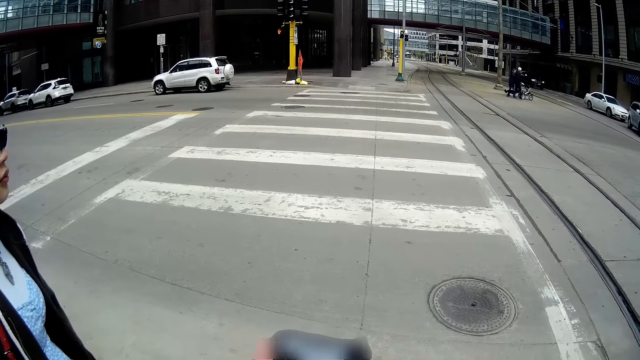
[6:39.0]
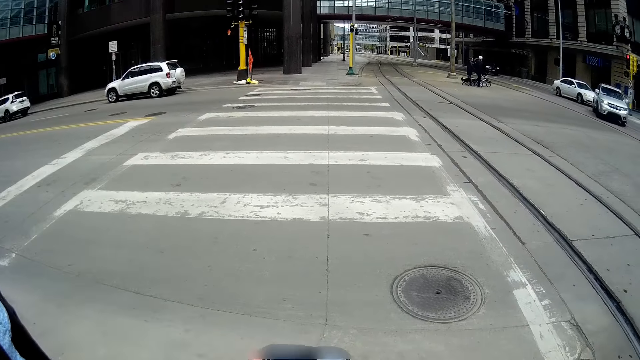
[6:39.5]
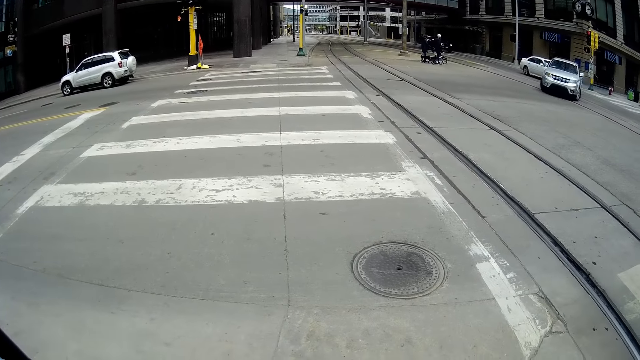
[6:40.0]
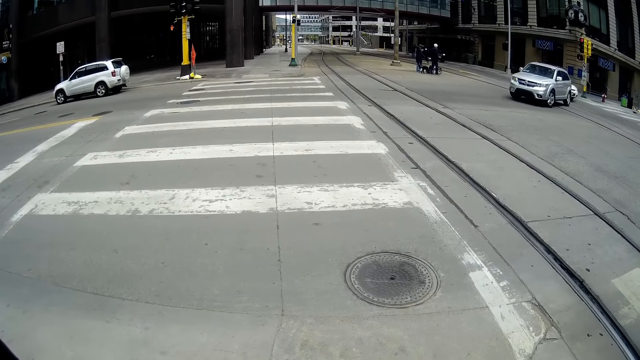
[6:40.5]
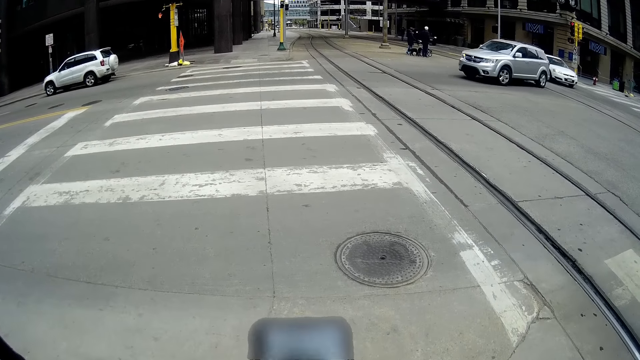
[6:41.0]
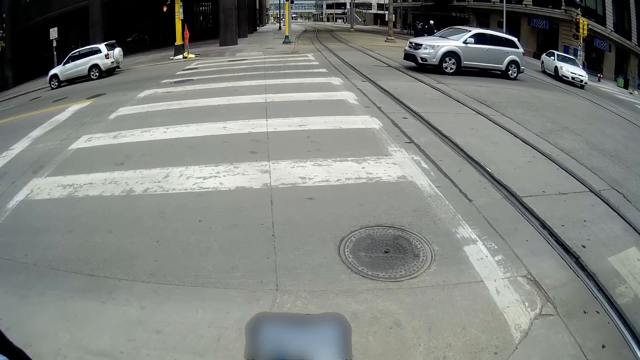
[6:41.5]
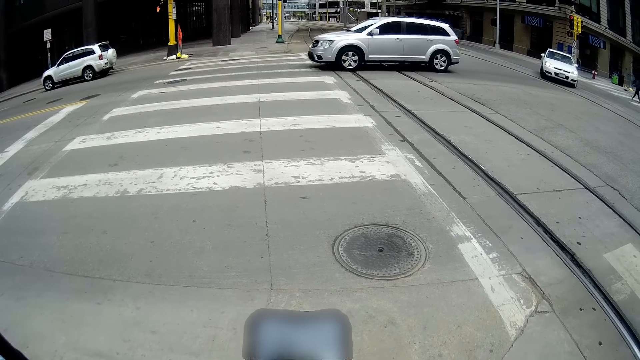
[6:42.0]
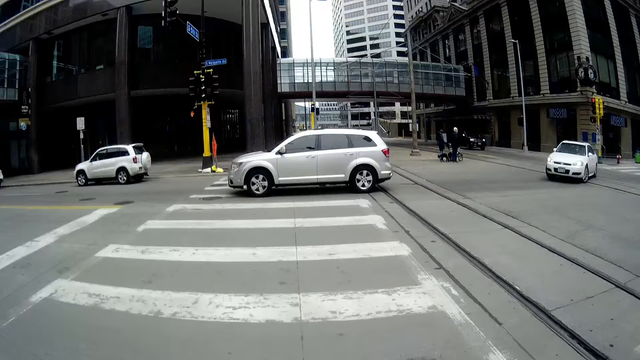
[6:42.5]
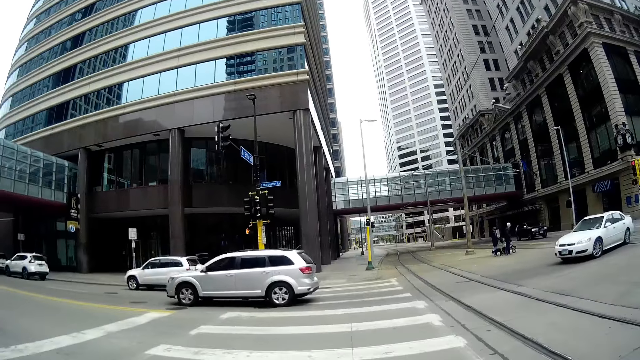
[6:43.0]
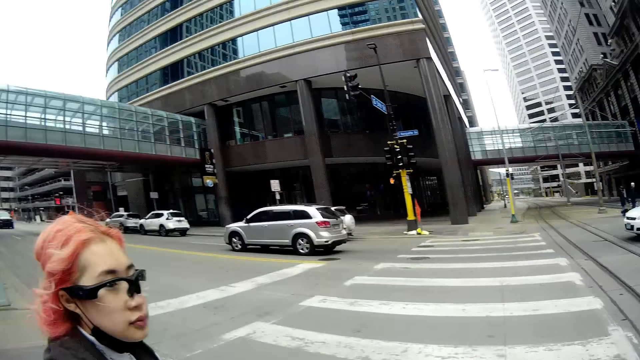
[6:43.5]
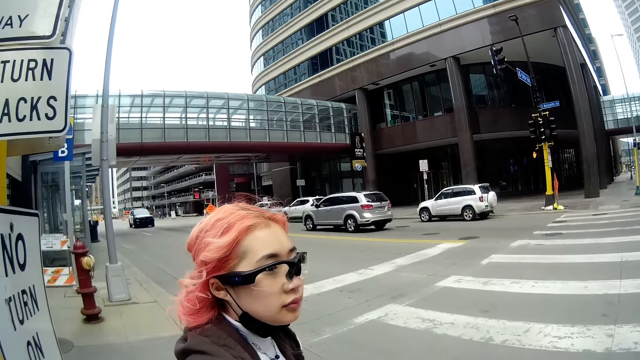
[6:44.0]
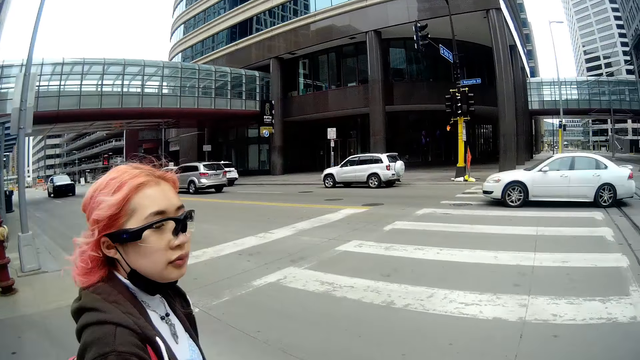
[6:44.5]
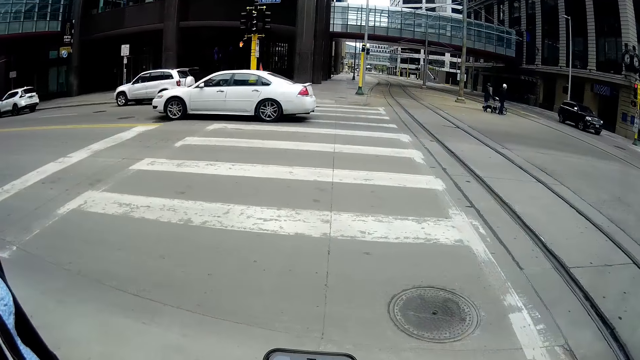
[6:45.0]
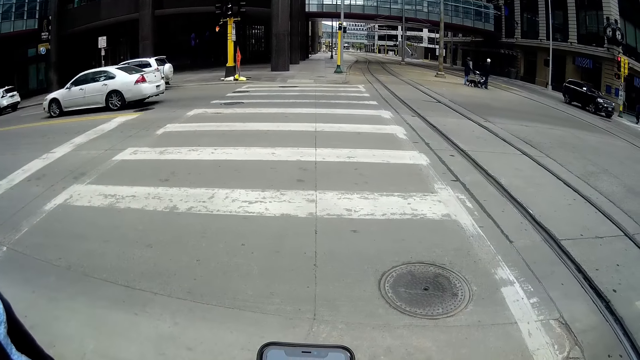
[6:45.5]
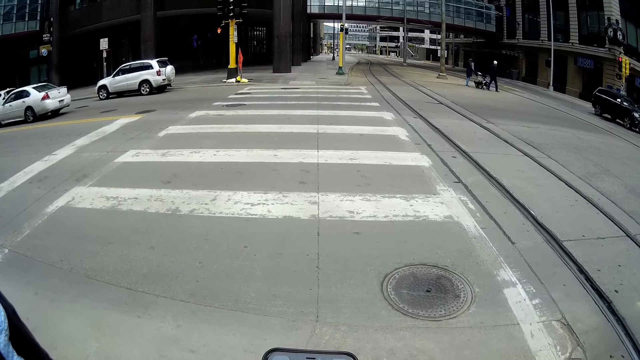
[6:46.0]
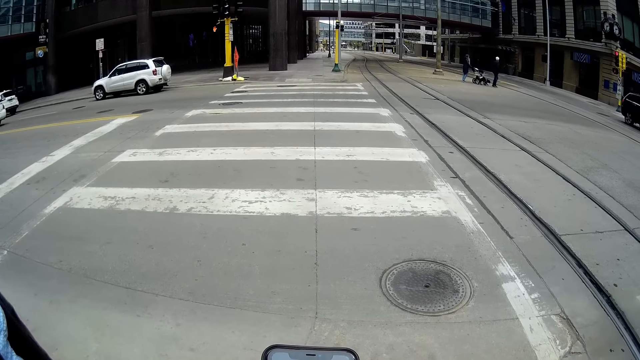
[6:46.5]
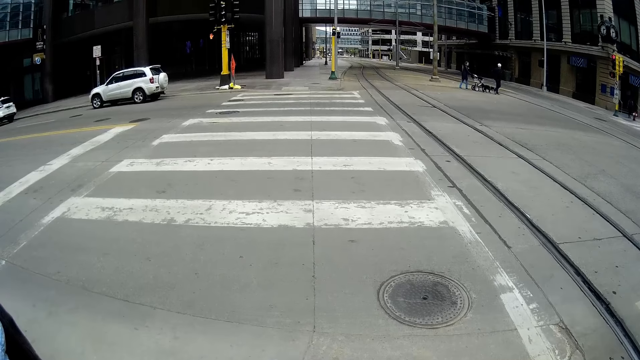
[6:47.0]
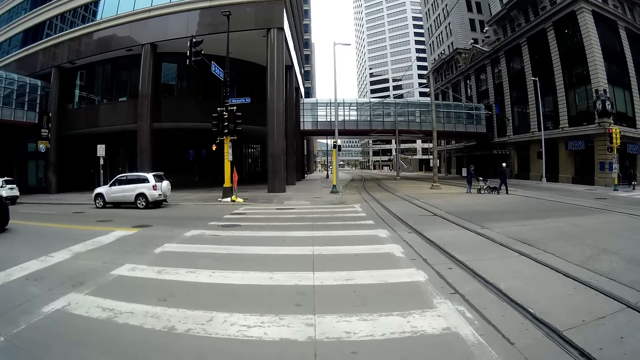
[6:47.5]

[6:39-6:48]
The camera wearer operates on the phone. An ash car drives past them. A white car drives past them.

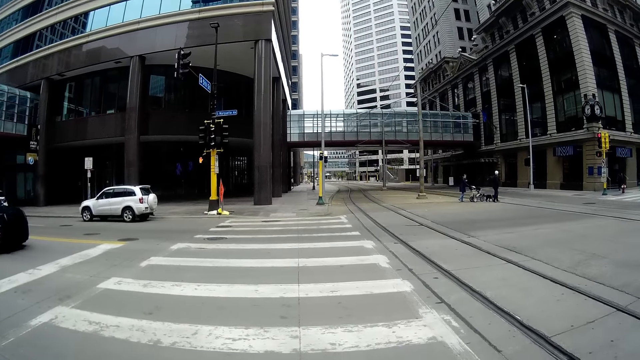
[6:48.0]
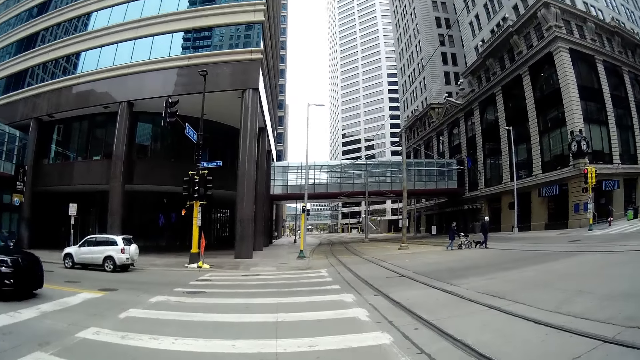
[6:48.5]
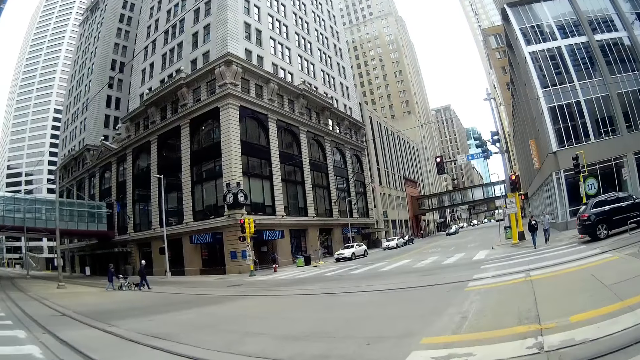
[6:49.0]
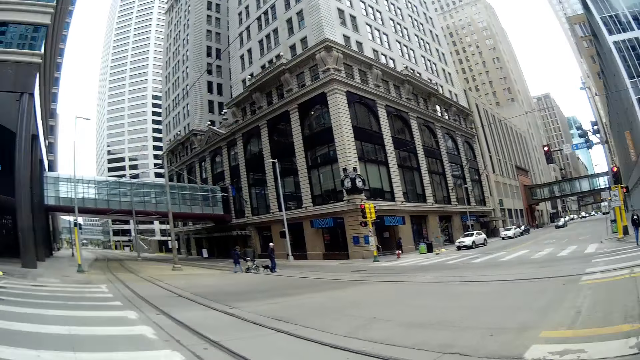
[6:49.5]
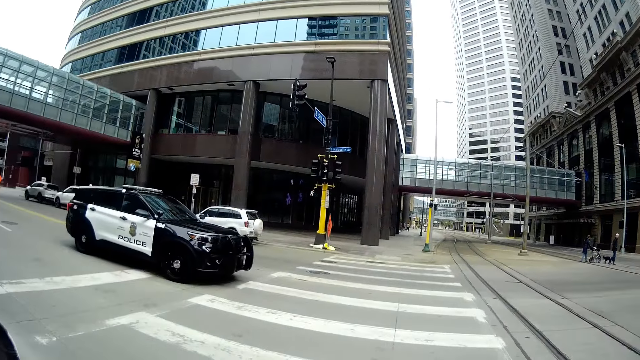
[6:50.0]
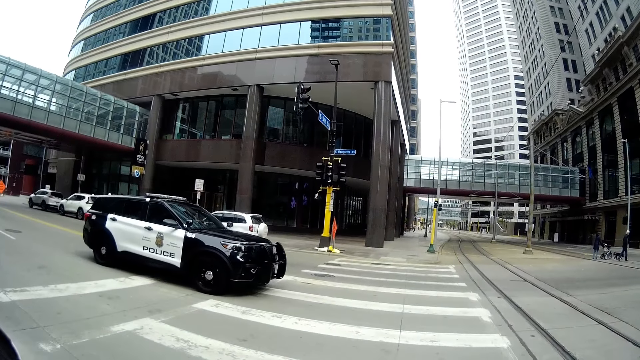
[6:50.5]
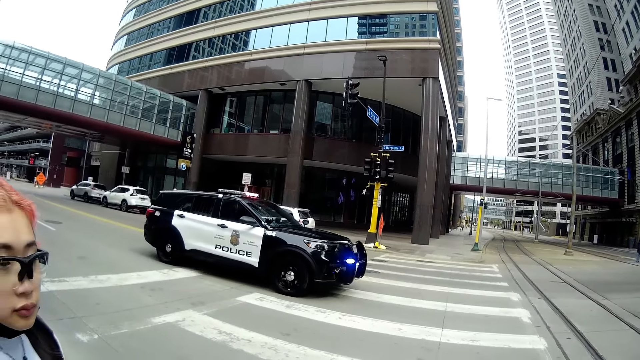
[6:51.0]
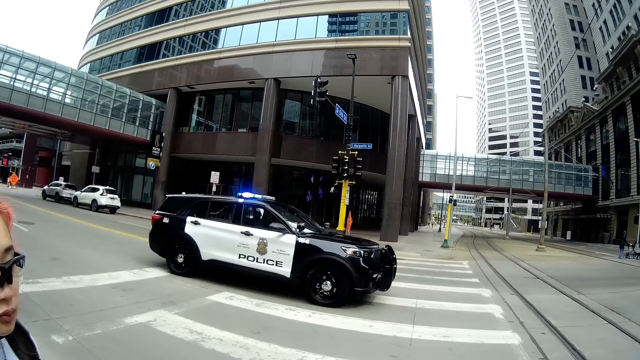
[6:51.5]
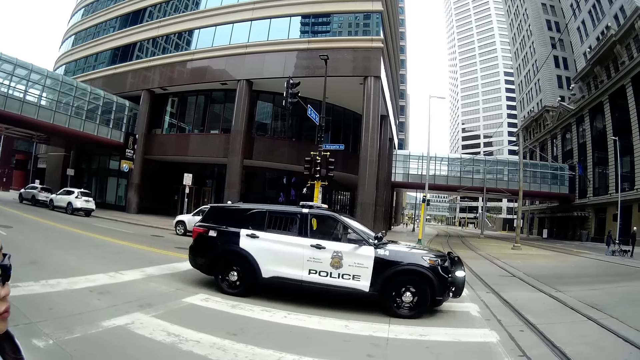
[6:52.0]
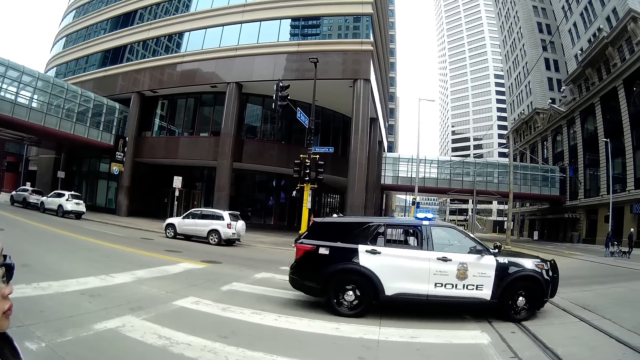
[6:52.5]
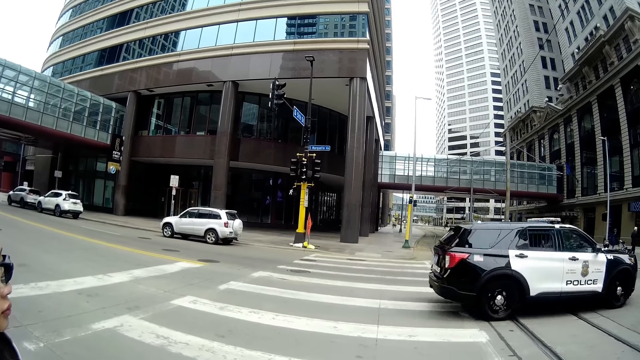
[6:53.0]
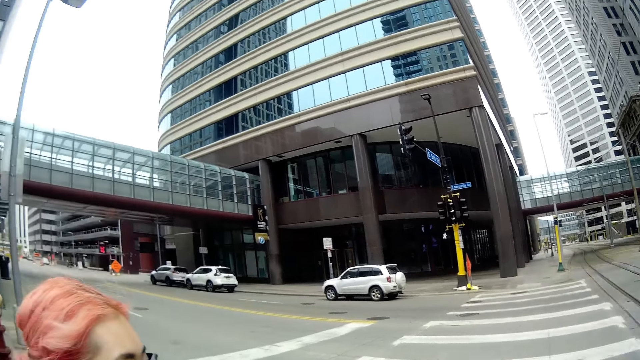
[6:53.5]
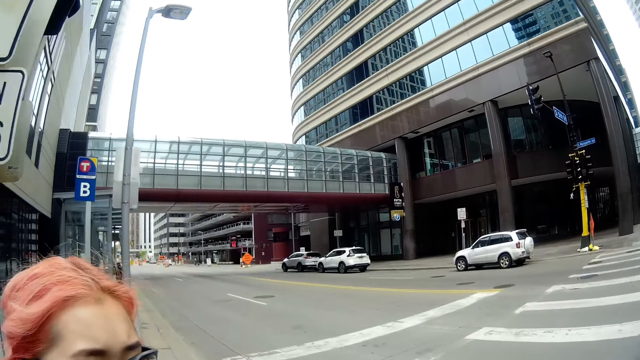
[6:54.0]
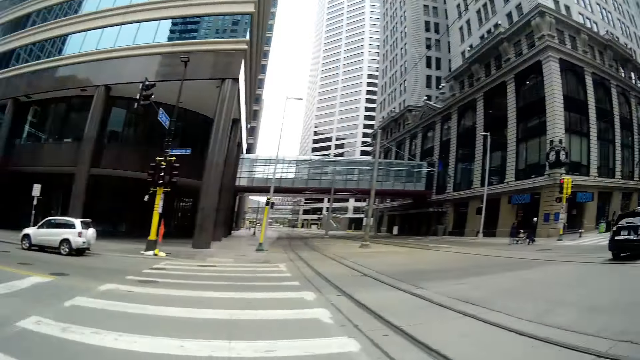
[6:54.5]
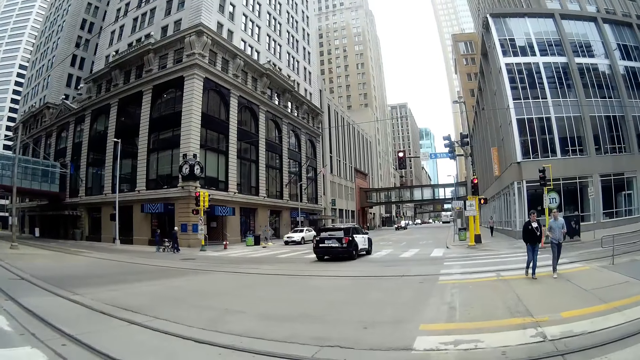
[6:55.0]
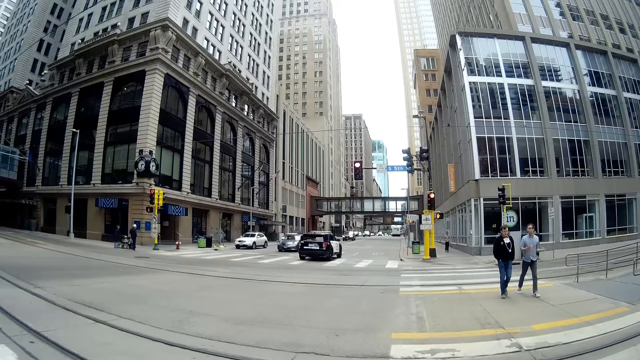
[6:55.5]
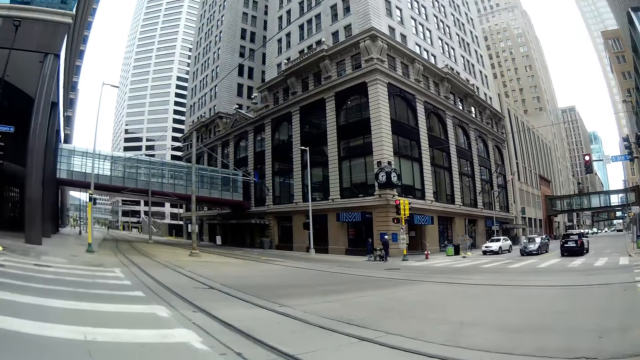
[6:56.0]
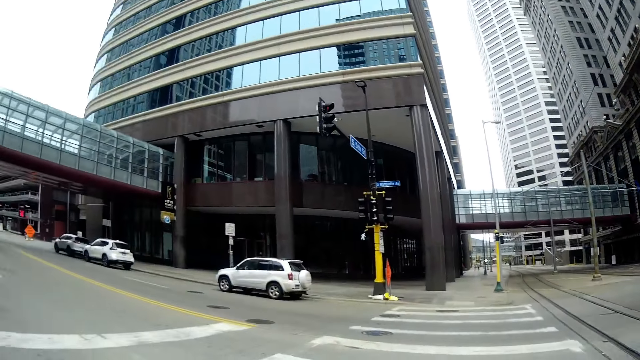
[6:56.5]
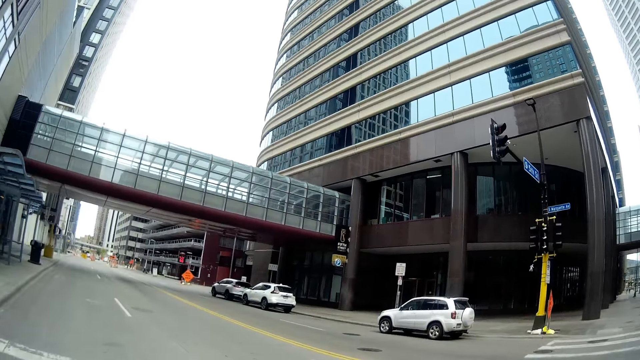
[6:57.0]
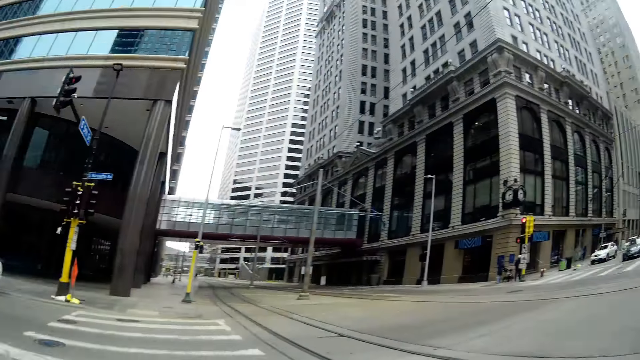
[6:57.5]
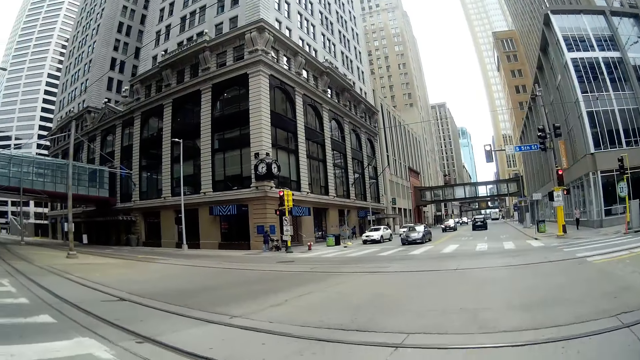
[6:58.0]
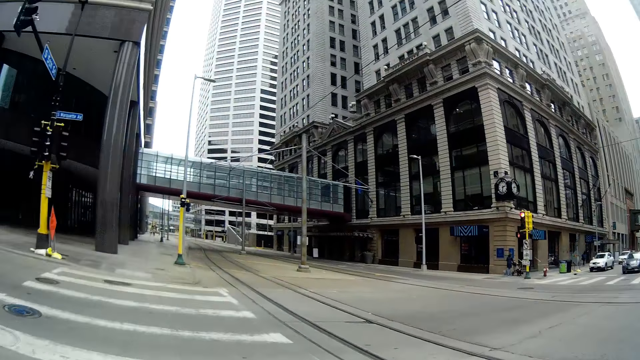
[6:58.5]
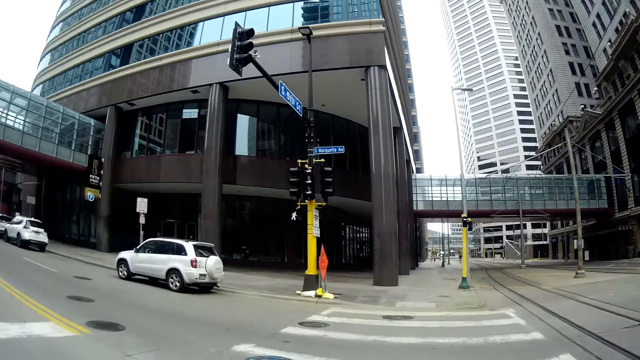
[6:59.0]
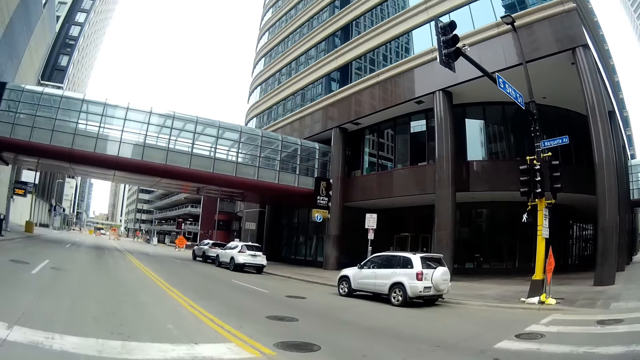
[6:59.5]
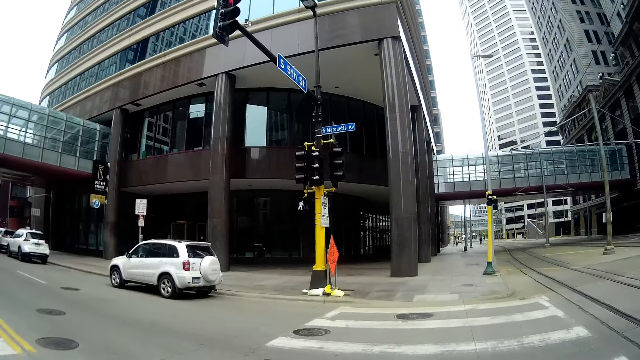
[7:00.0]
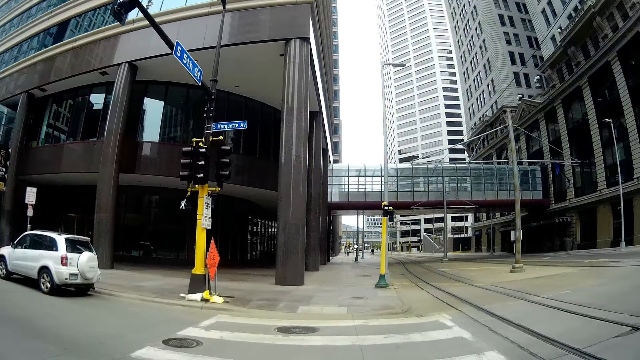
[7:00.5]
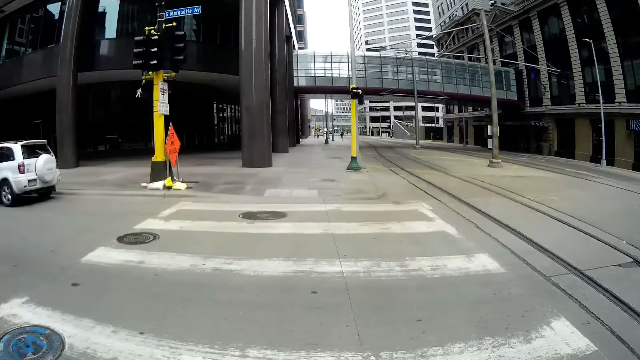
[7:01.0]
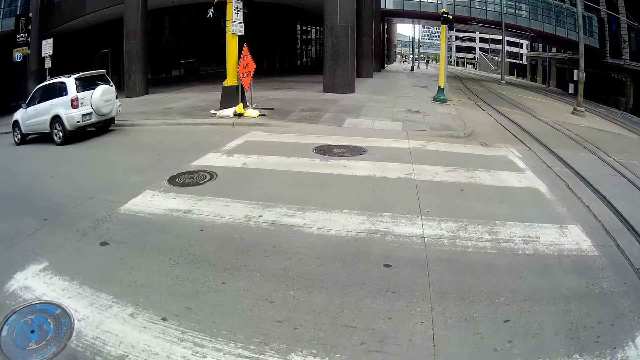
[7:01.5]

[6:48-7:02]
The camera wearer looks around the street. A police vehicle drives past the camera wearer. The camera wearer converses with the woman. They cross a road. They walk along the pavement.
